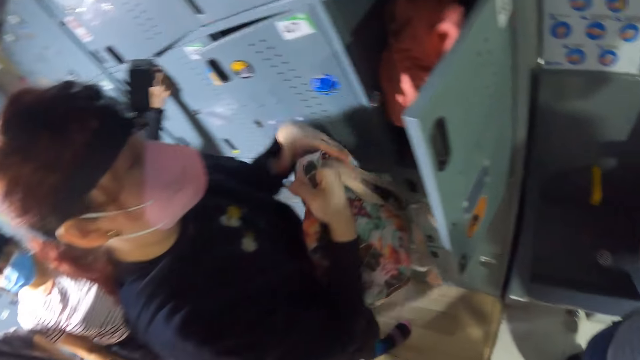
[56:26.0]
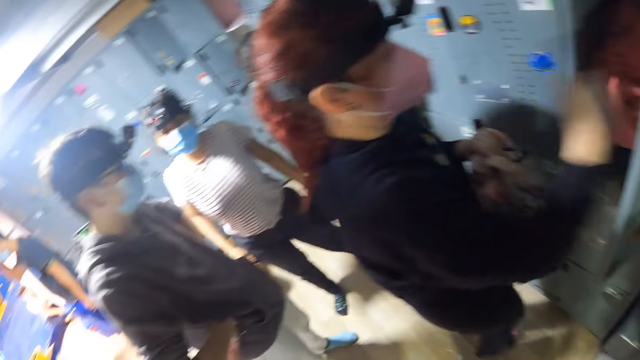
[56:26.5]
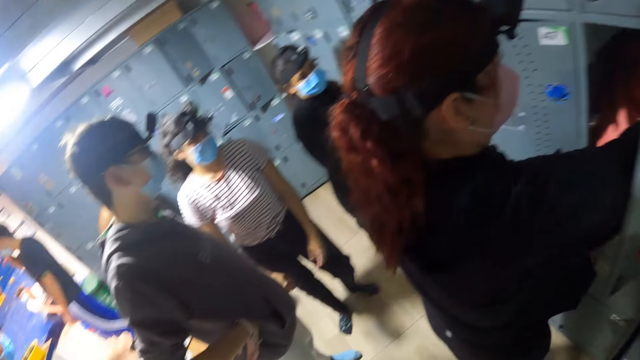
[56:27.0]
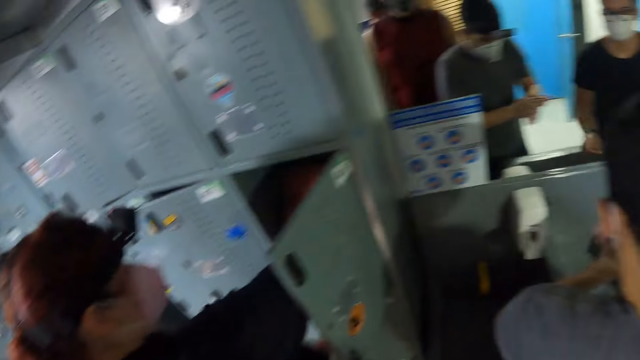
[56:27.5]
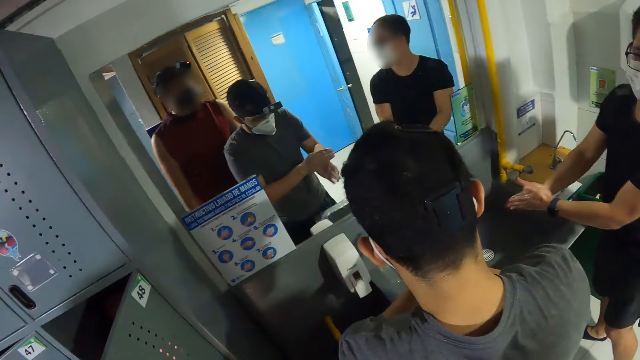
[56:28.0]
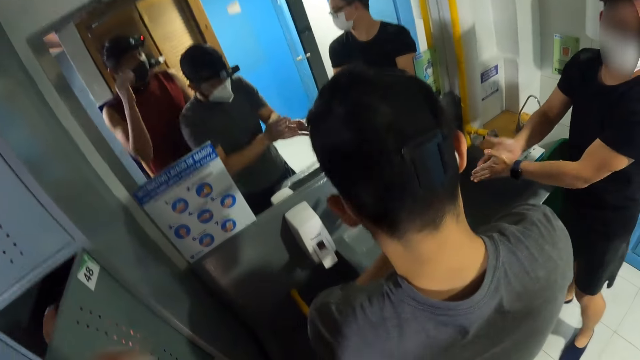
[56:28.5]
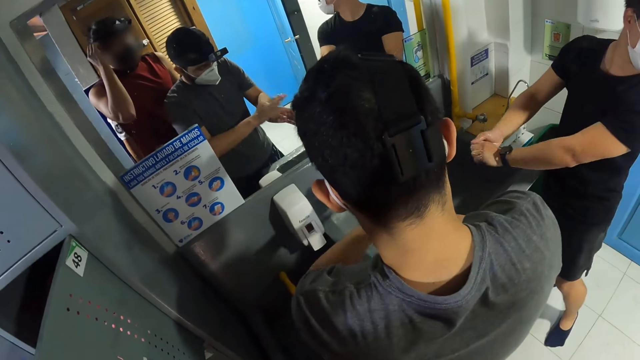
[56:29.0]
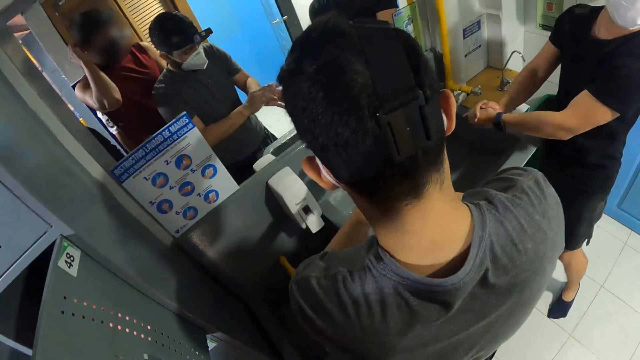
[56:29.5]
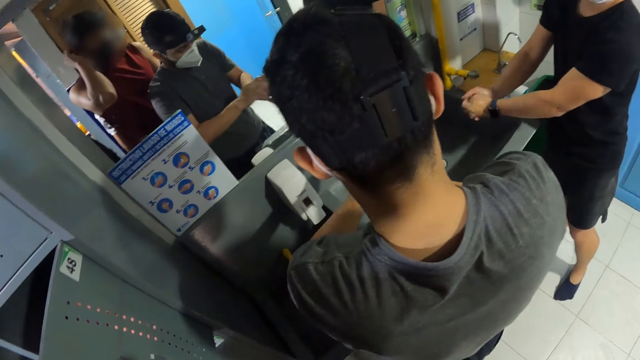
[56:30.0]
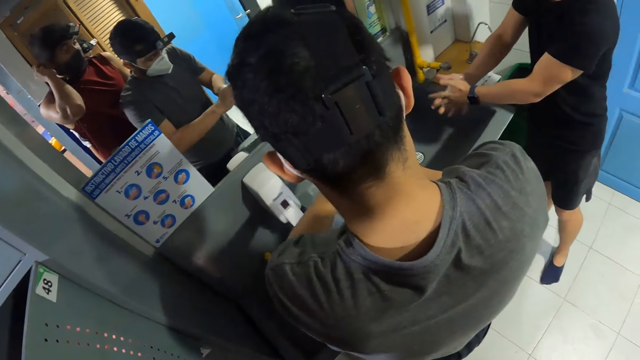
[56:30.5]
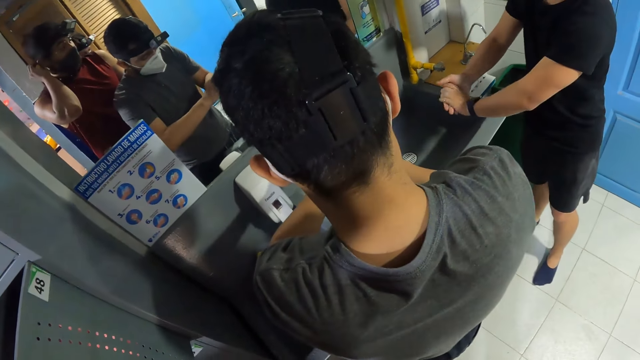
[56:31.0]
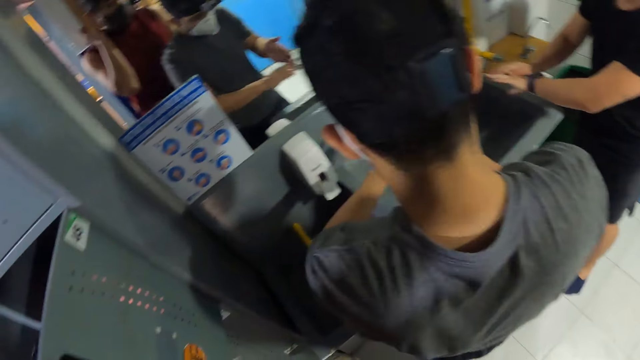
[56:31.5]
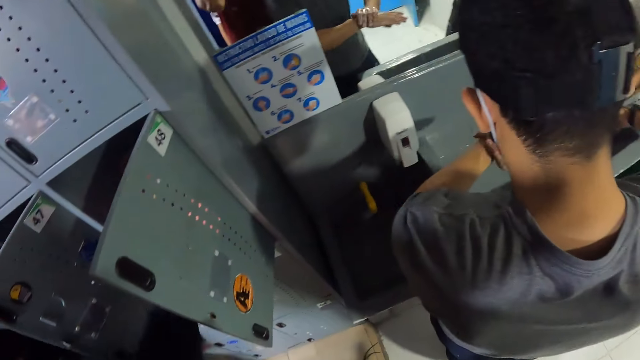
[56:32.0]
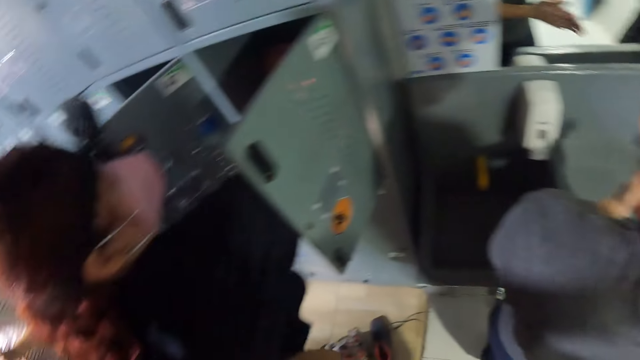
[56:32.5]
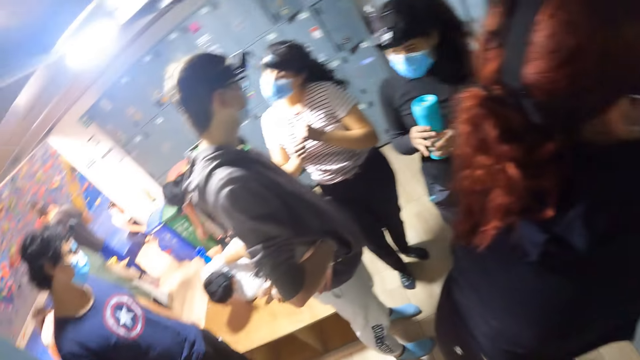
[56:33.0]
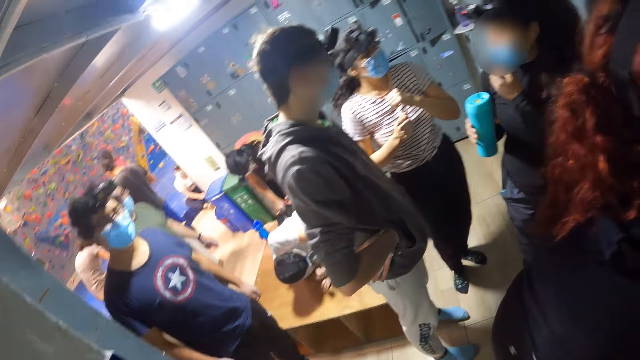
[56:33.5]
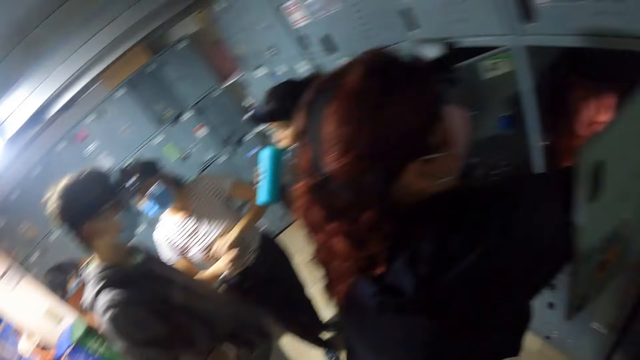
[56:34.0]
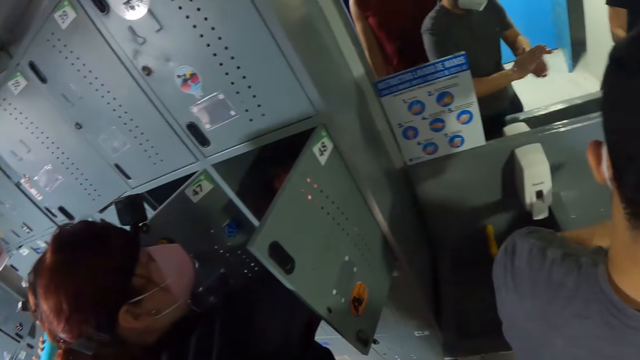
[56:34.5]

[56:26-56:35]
The camera wearer lifts the left hand. He scratches his head. He touches the camera on his head with his left hand. He looks around.

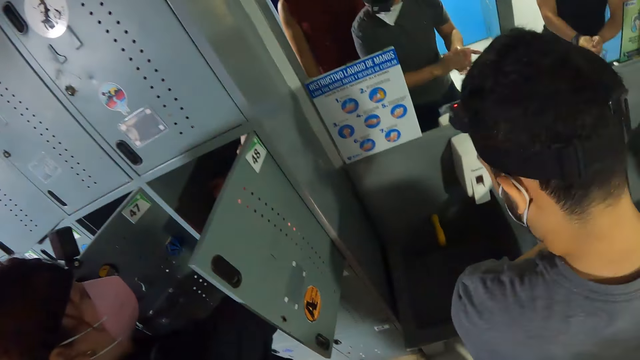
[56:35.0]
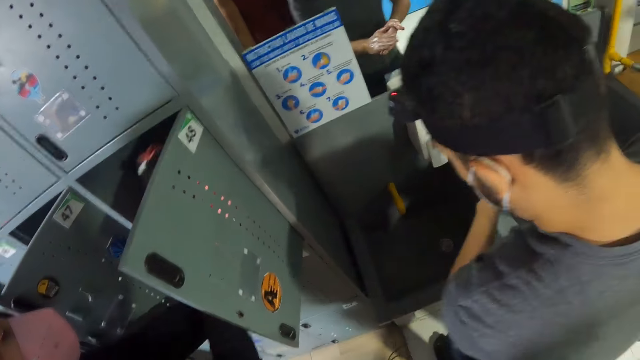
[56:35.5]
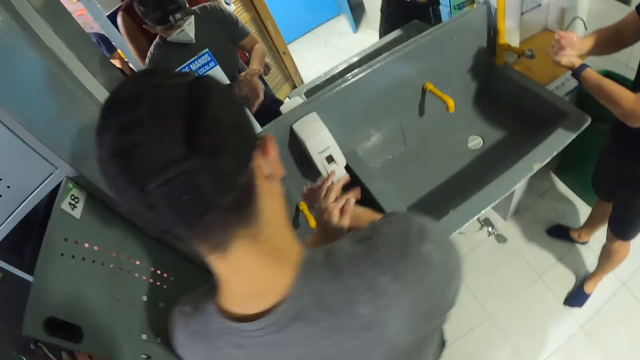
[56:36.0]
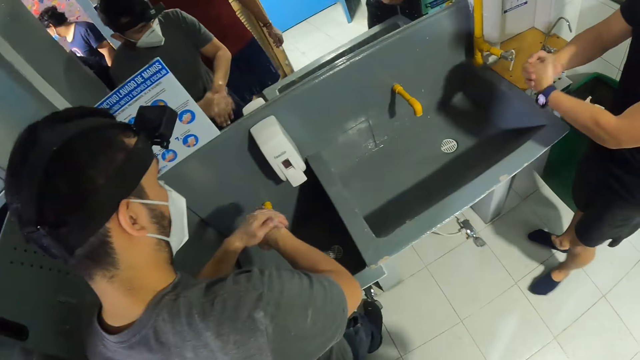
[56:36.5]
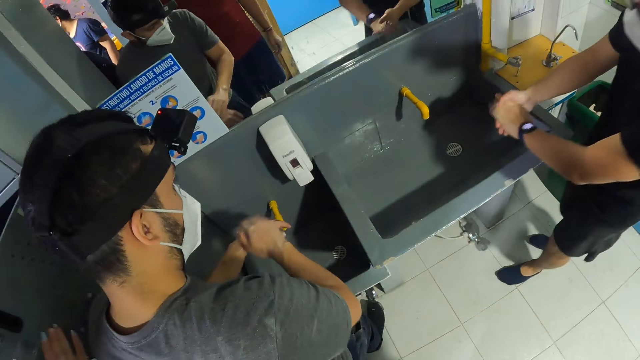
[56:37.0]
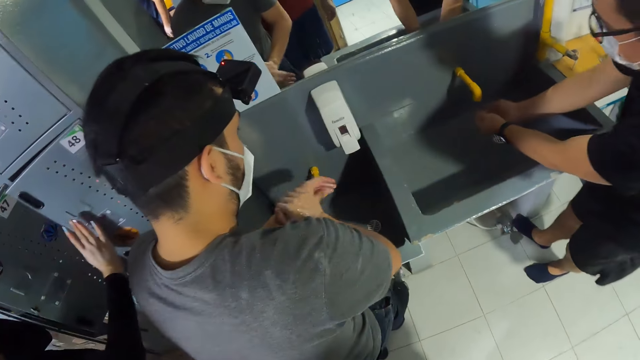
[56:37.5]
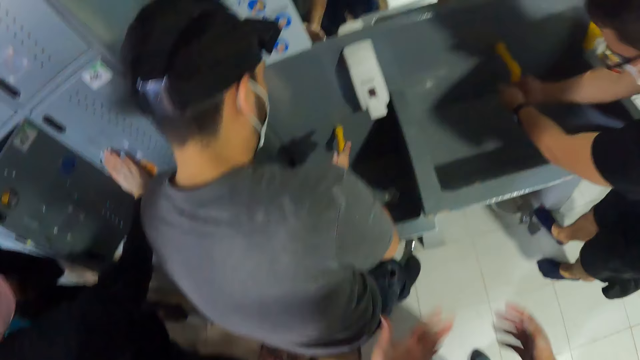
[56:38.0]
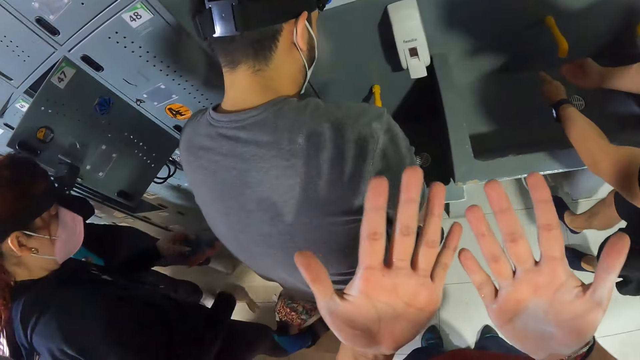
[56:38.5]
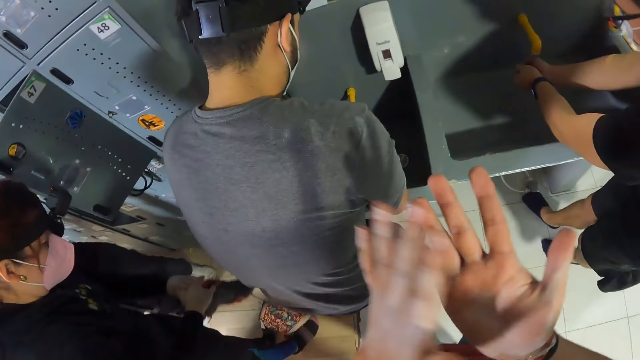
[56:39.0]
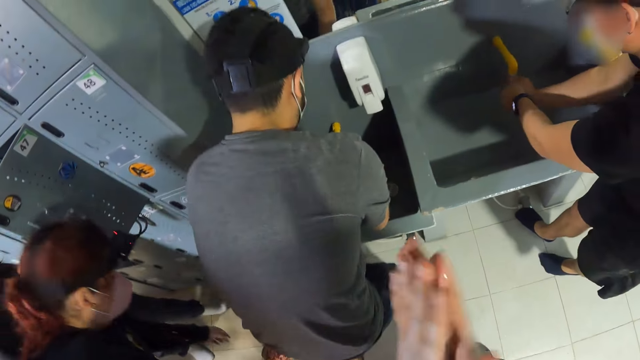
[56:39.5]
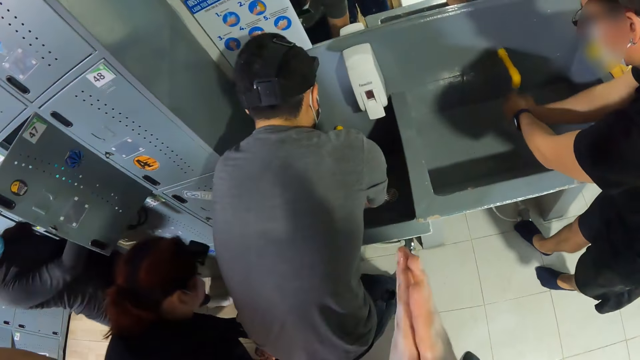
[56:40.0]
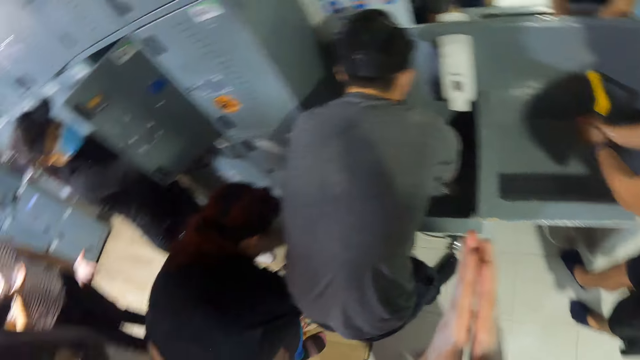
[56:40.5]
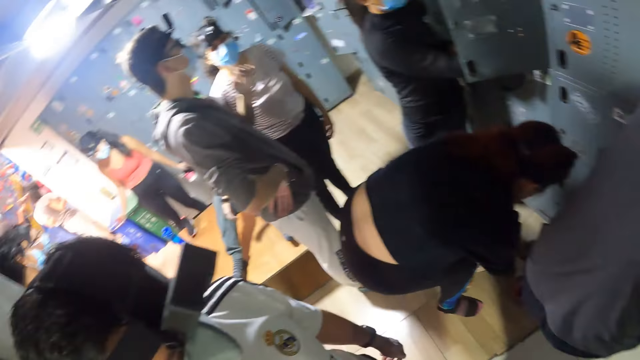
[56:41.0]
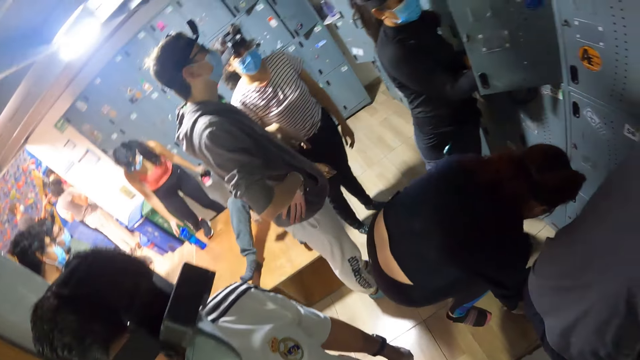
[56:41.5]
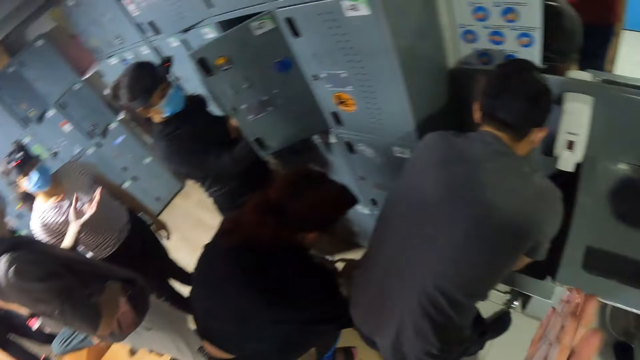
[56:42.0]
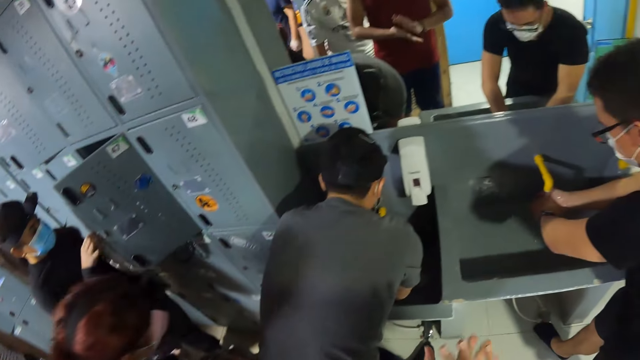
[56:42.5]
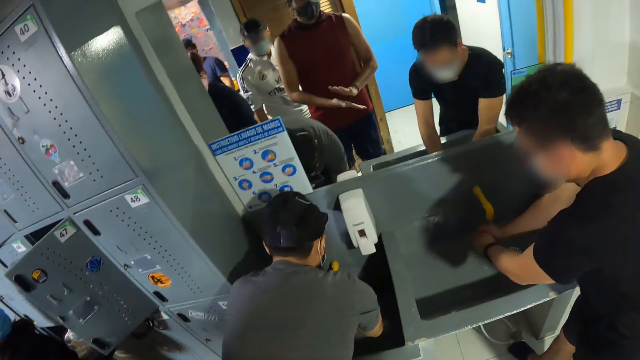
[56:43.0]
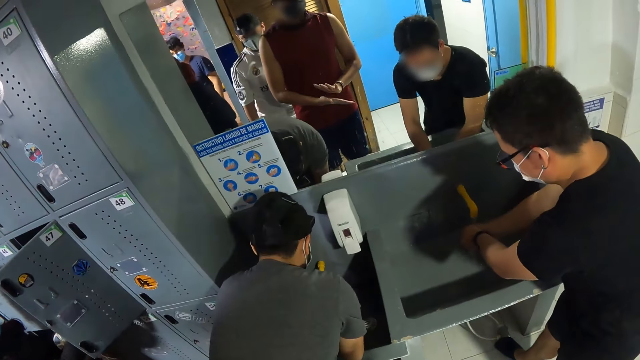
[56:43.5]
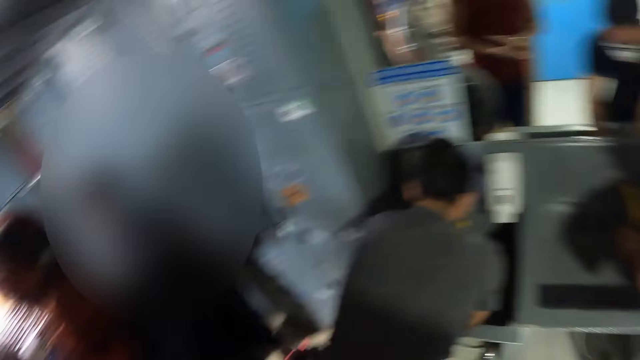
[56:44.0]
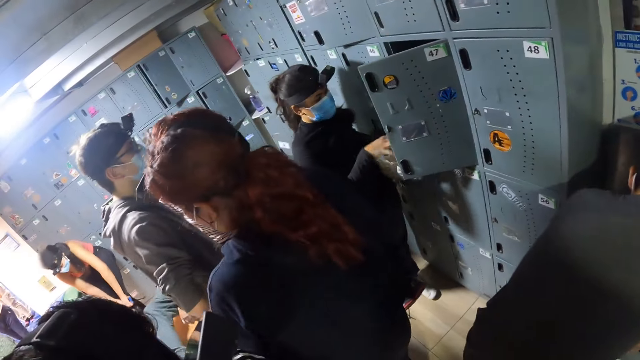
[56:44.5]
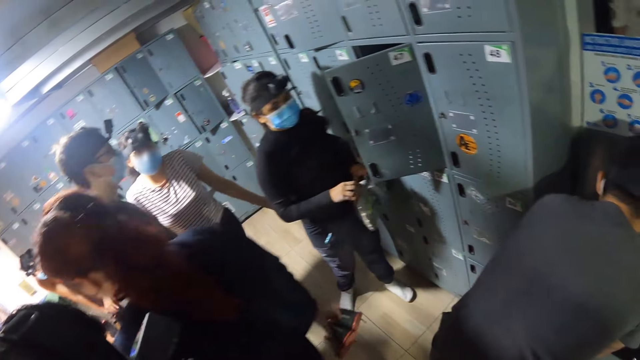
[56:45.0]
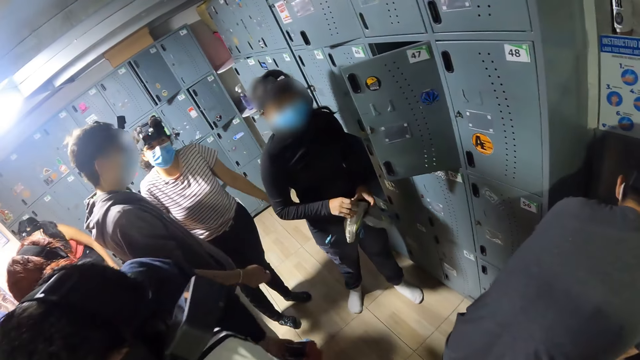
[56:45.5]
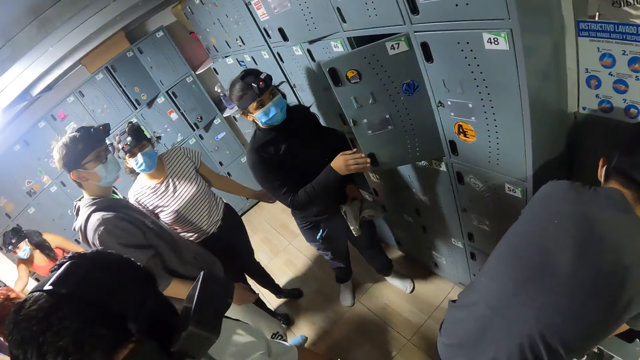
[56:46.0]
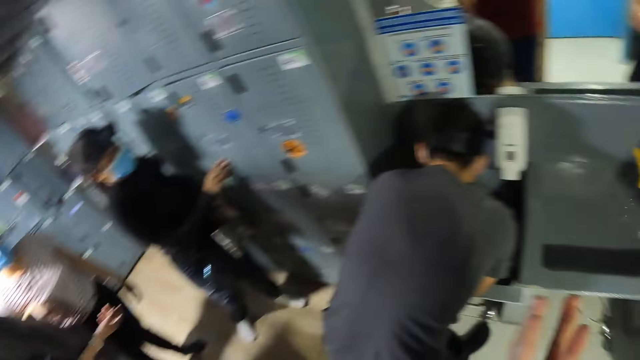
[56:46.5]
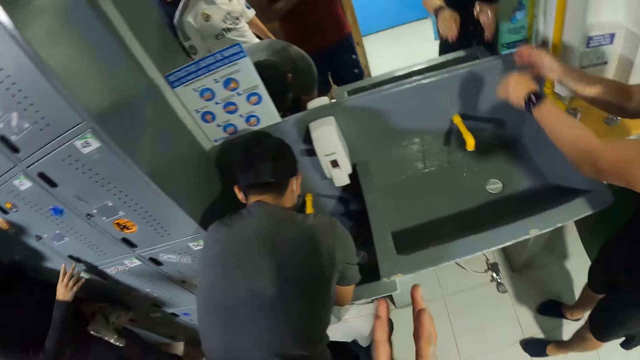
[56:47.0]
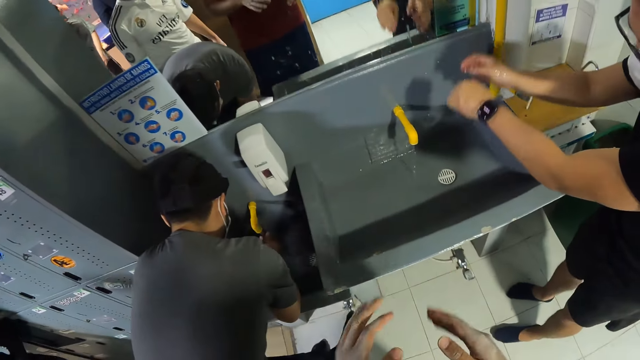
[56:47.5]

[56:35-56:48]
The camera wearer makes a step. He looks around. He holds his hands up. He looks at his hands. He claps his hands together. He looks around. He taps both hands together. He looks around.
